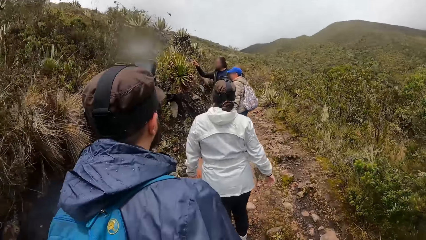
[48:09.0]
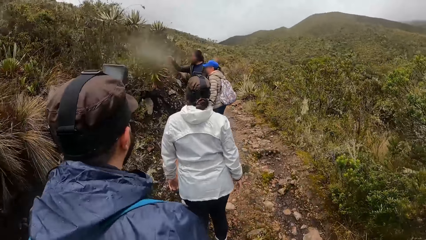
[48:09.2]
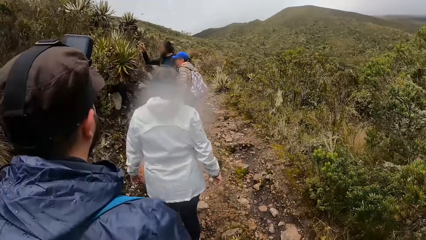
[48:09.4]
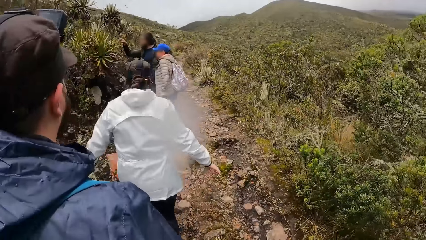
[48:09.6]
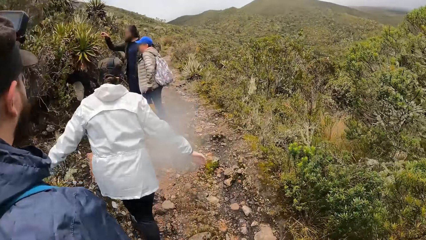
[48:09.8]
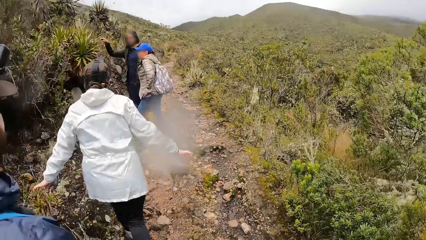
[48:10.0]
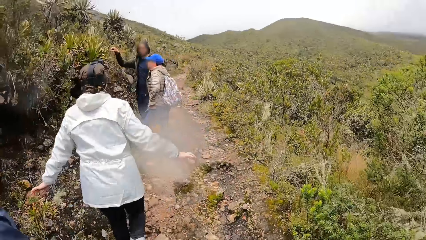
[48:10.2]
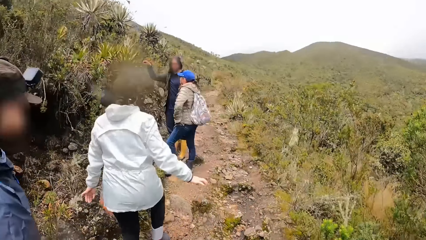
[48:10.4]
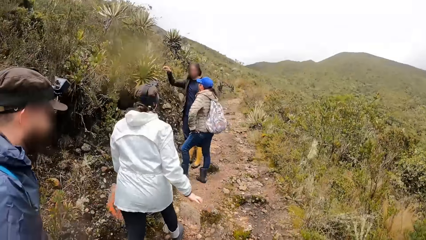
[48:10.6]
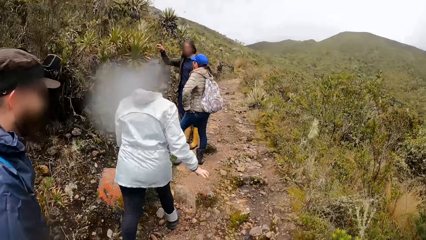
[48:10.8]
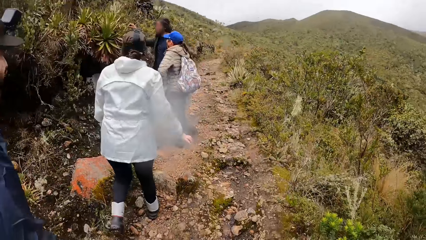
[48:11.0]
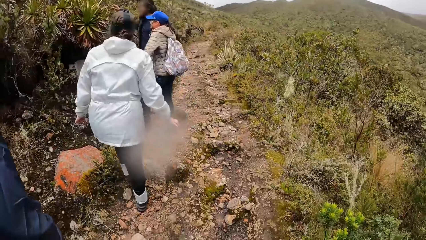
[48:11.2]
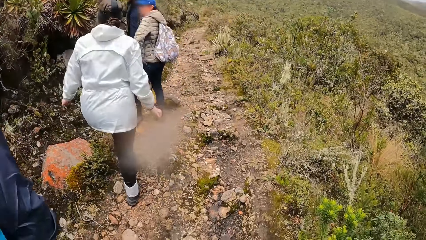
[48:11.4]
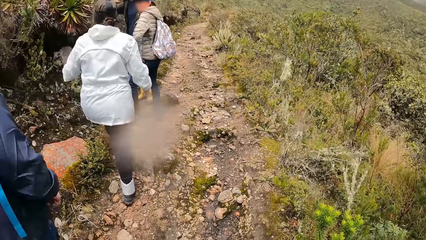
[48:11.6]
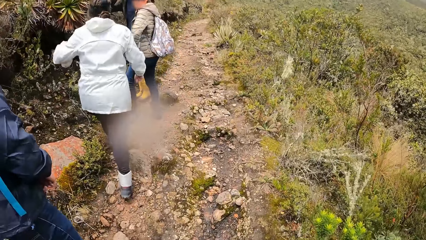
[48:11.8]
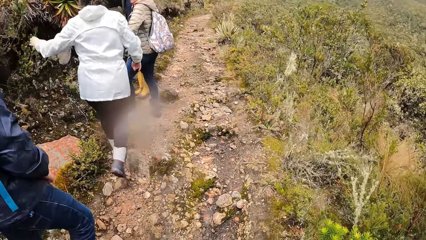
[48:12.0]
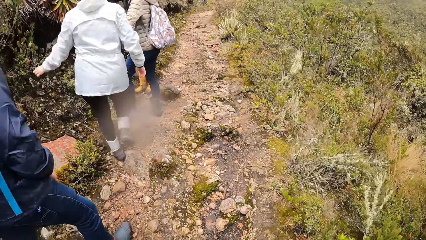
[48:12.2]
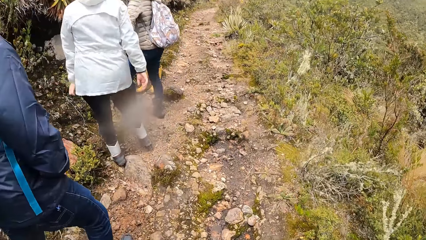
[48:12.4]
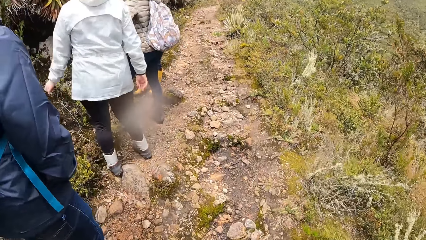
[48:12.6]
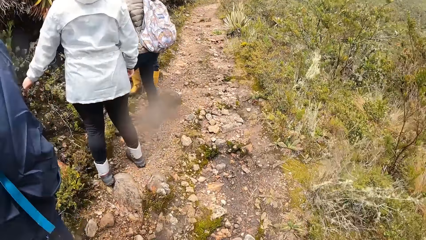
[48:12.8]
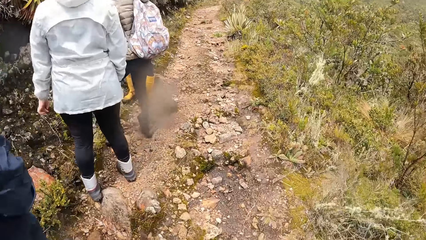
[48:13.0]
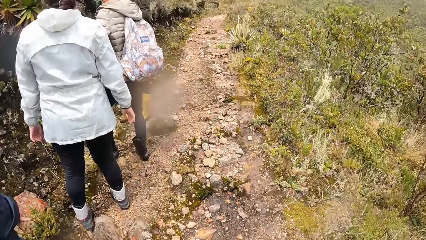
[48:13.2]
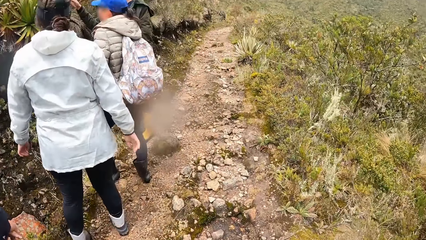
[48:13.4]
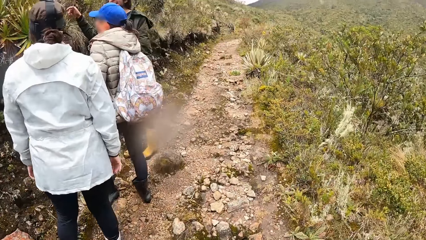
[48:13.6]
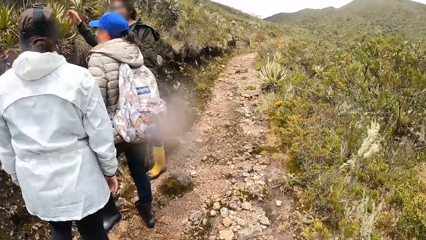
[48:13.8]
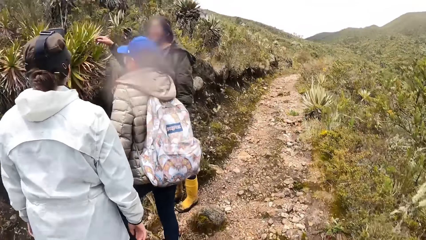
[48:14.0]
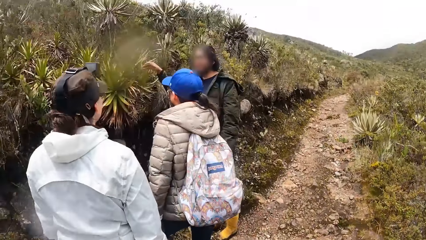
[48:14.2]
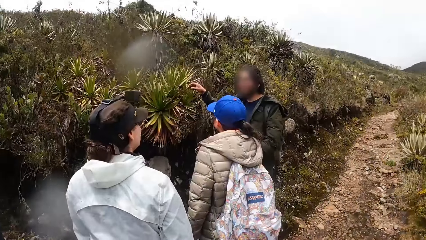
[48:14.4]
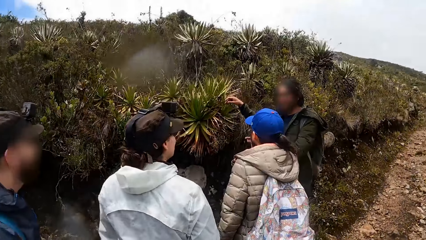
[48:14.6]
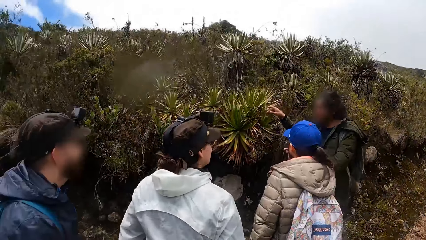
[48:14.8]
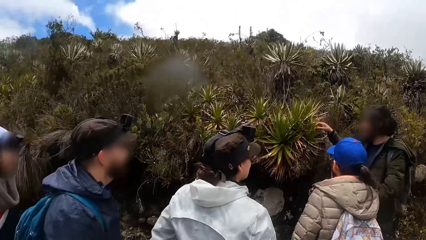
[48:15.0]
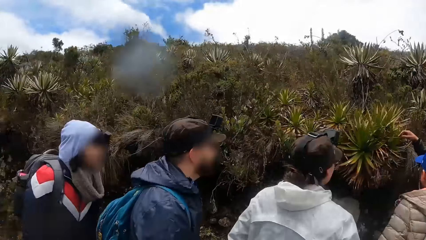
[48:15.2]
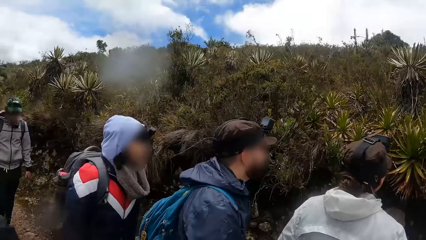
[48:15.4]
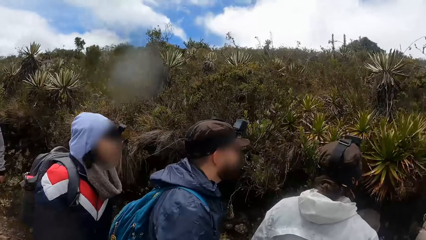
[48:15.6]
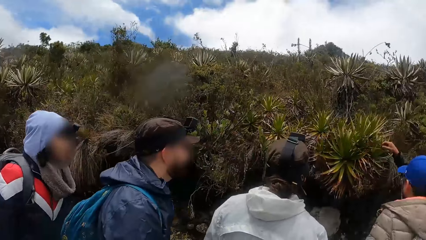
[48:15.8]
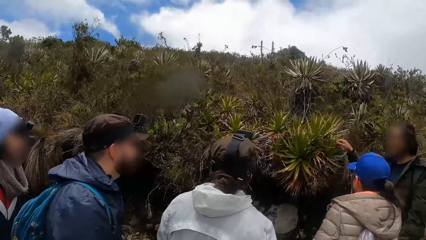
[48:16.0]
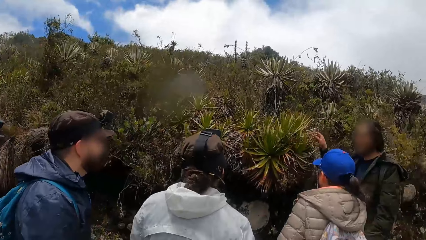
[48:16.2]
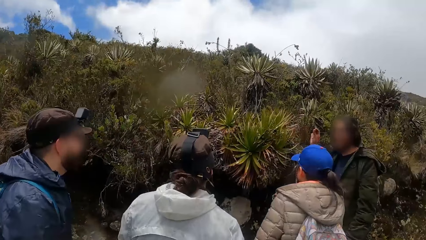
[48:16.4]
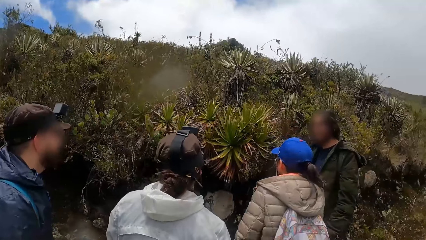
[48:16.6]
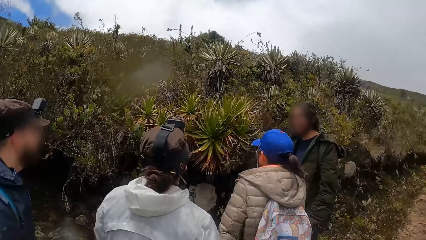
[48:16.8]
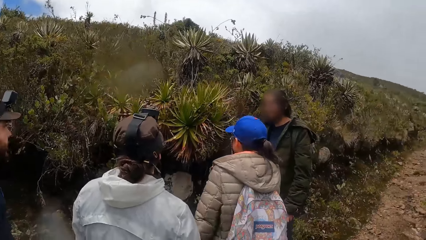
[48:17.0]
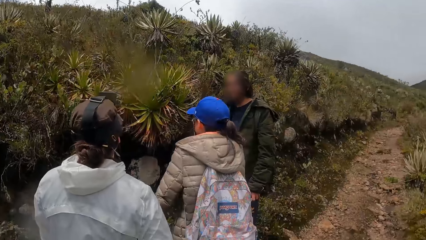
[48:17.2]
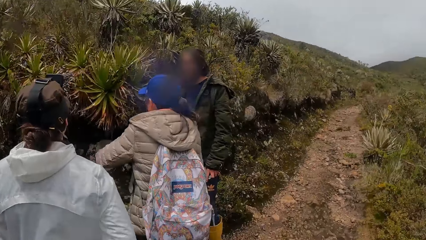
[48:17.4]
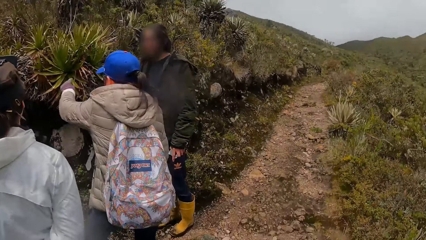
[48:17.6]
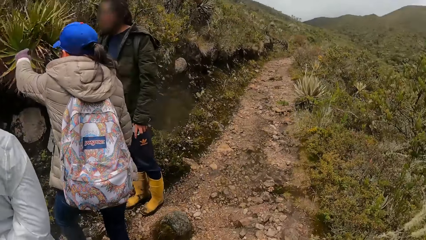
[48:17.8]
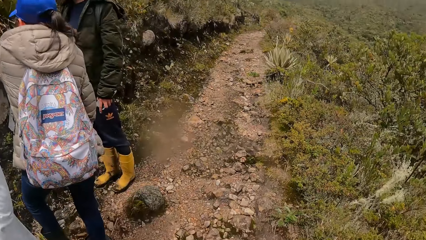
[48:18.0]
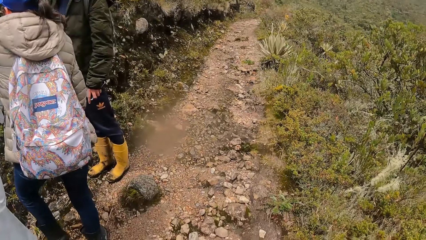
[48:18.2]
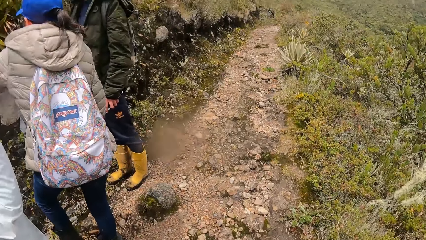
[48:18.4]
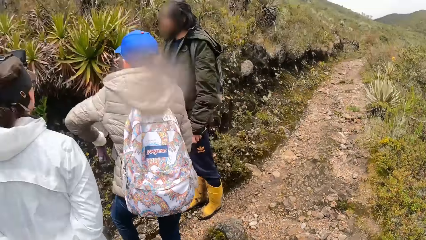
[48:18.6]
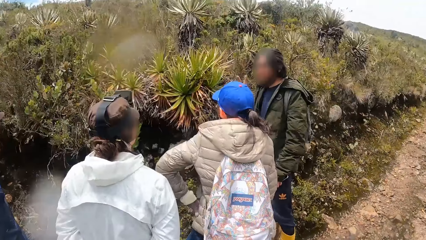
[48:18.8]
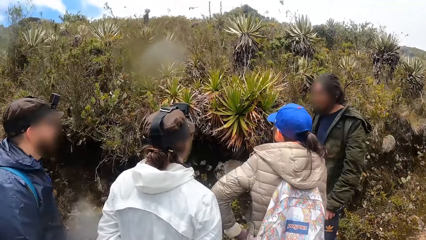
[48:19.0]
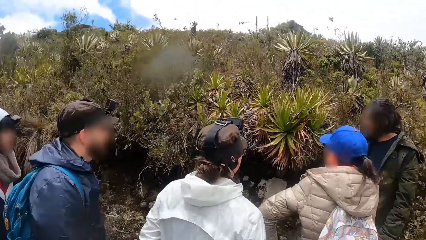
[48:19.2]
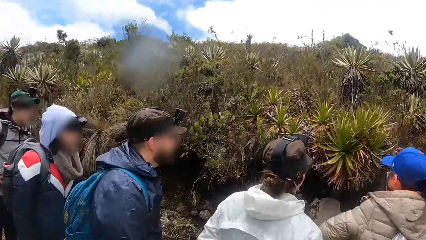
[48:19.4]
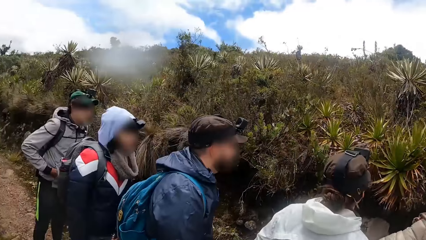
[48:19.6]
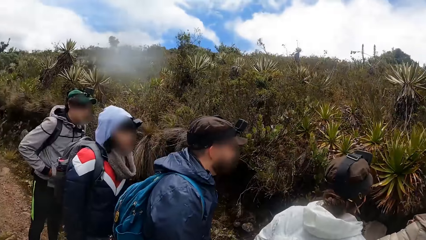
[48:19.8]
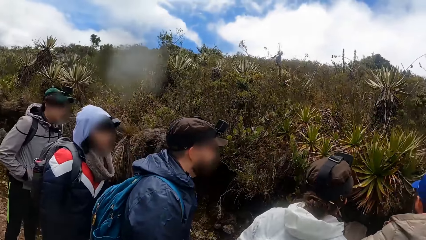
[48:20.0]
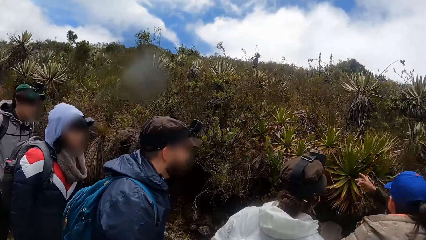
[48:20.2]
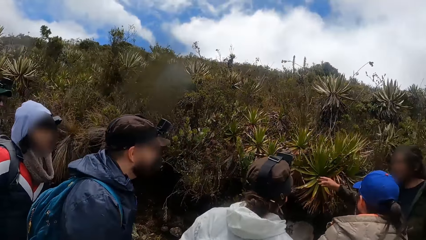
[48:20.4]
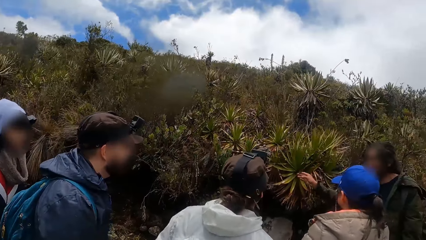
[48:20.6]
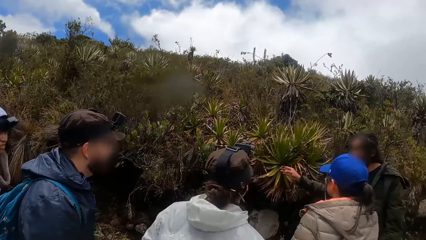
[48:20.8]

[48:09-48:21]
A woman stands on the sidewalk. Another woman walks on the sidewalk. A man walks on the sidewalk. The other woman stands on the sidewalk. The camera wearer walks on the sidewalk. They stand on the sidewalk. Two other men stand on the sidewalk.

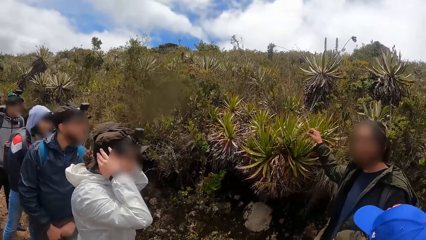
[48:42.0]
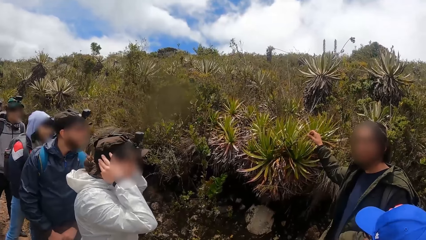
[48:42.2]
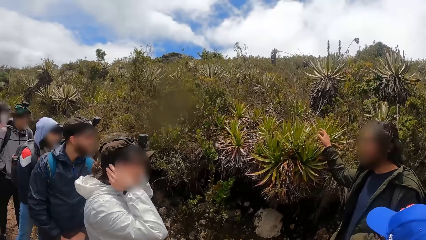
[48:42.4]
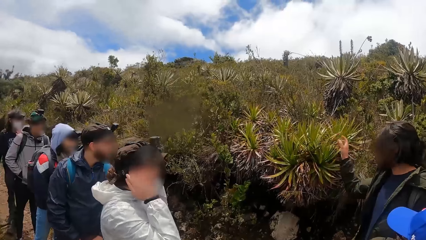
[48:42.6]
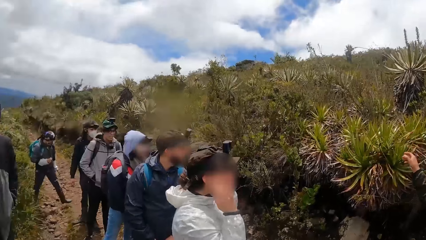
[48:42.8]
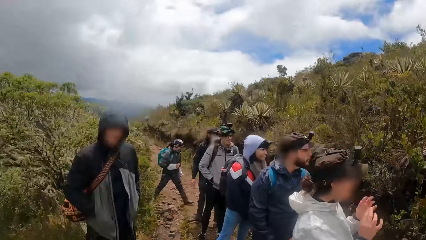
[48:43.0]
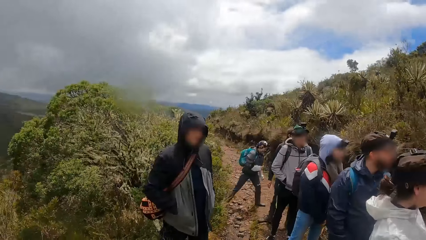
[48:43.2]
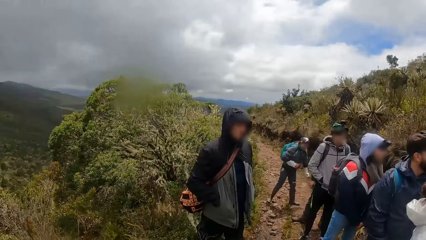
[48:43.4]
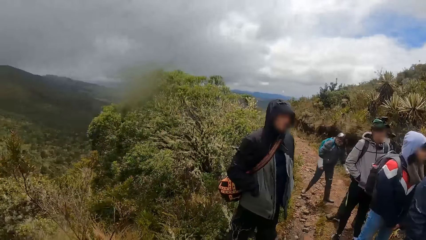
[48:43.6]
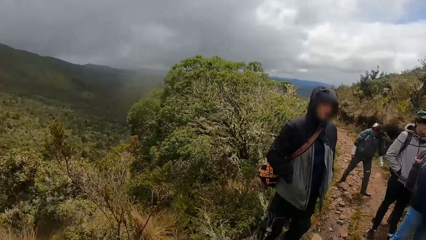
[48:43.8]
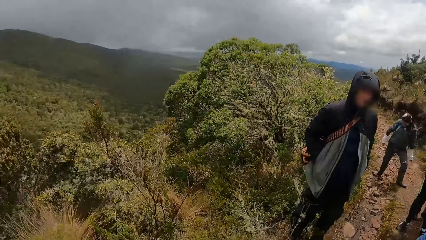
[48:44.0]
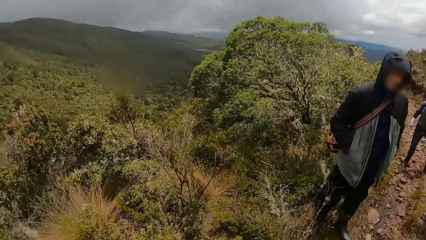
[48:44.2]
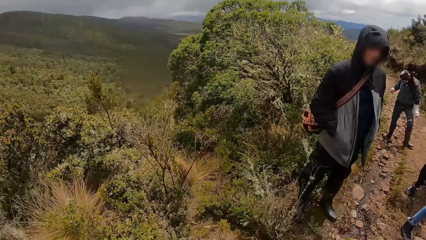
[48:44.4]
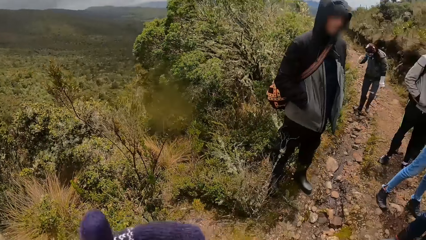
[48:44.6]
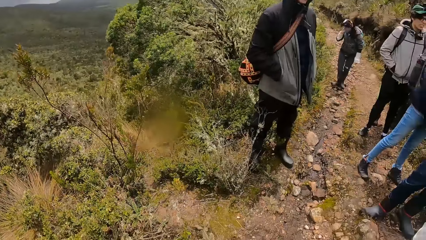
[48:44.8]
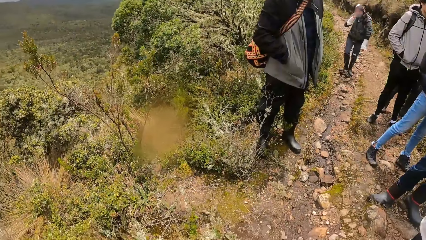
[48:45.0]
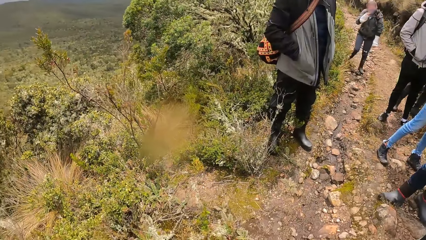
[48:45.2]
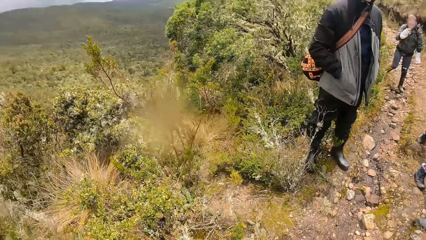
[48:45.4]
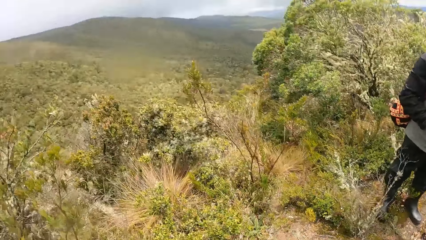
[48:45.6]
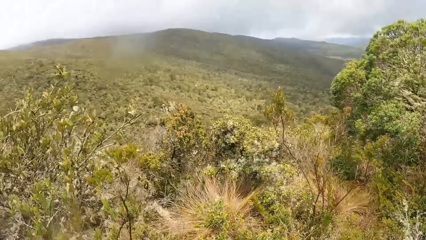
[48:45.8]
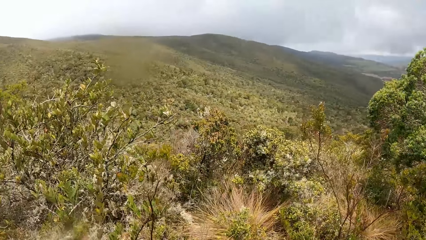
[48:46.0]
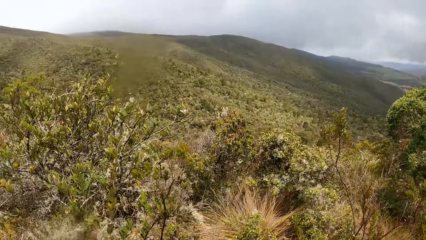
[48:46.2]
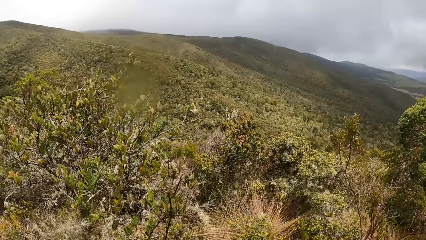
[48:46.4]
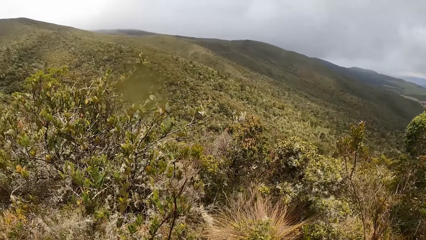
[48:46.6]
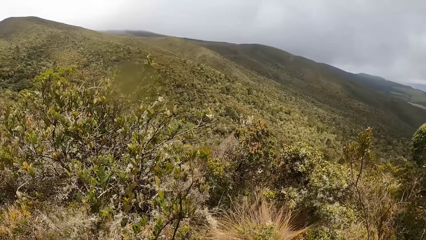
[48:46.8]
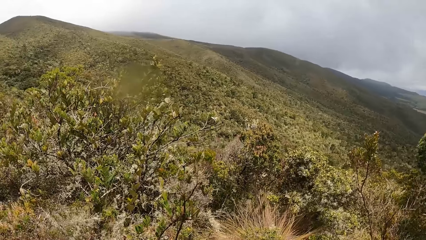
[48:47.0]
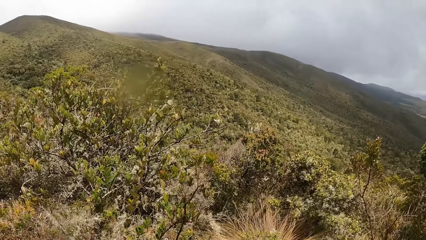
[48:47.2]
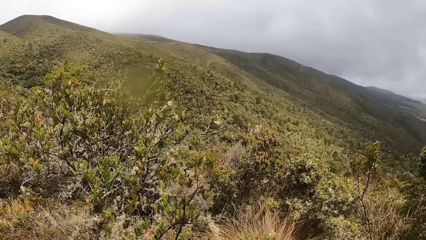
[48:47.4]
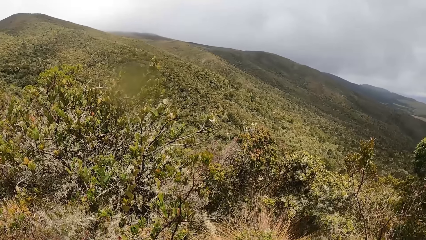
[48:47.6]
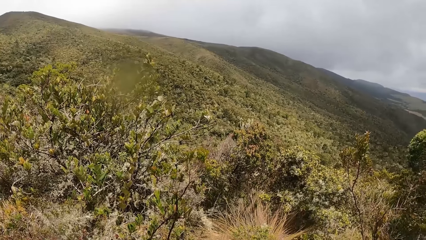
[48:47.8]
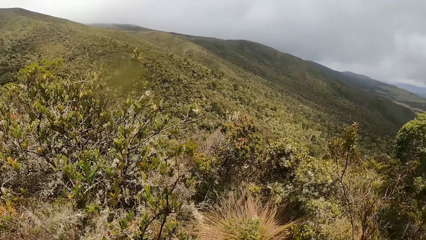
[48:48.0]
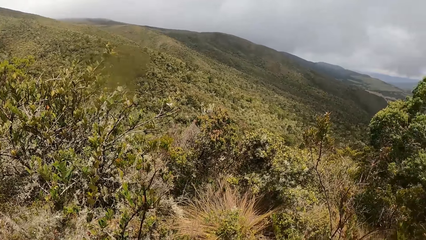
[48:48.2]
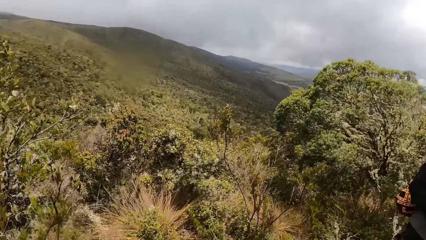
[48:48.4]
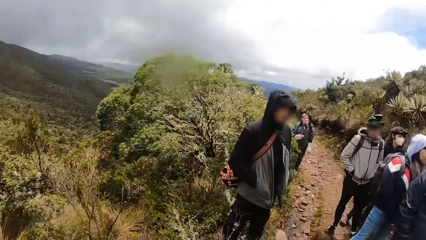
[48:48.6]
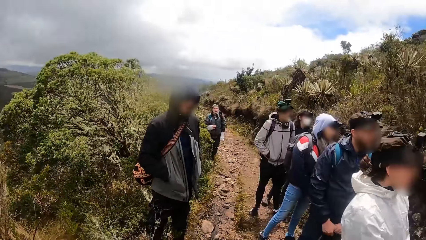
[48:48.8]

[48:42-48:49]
The camera wearer stands on the sidewalk.
